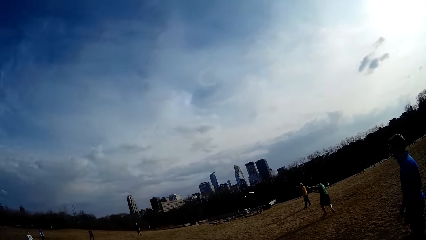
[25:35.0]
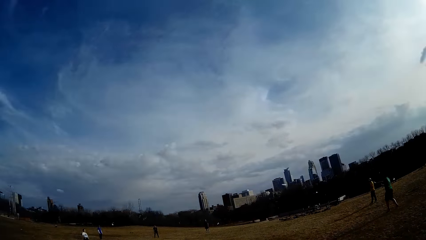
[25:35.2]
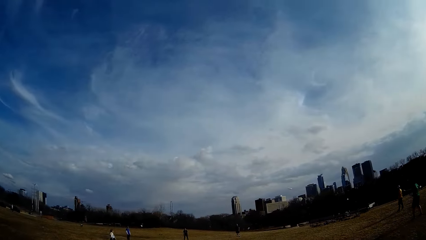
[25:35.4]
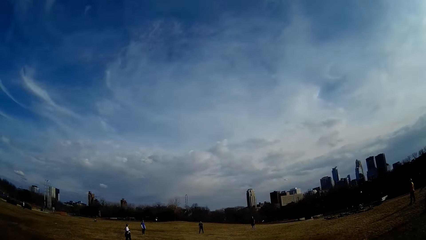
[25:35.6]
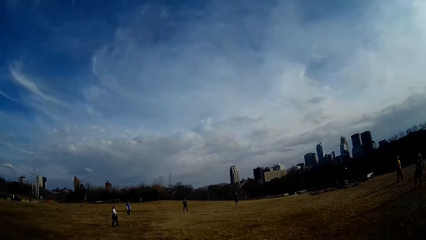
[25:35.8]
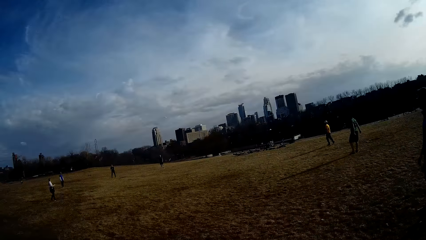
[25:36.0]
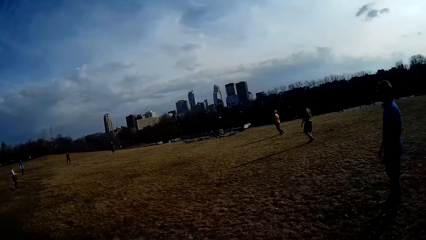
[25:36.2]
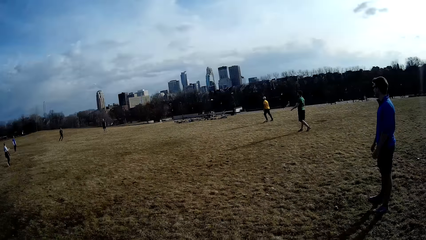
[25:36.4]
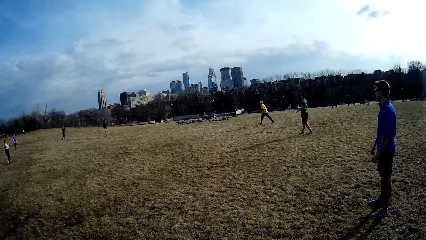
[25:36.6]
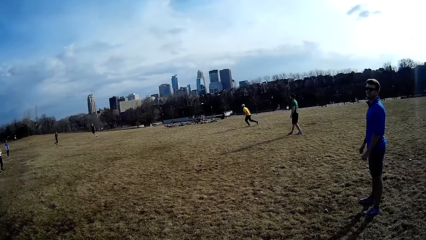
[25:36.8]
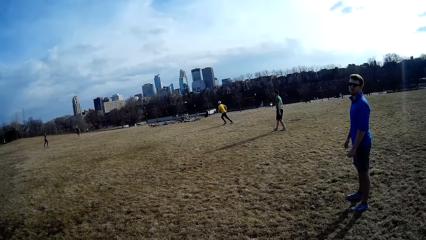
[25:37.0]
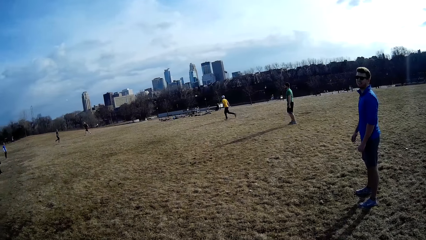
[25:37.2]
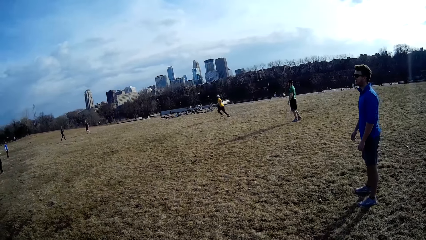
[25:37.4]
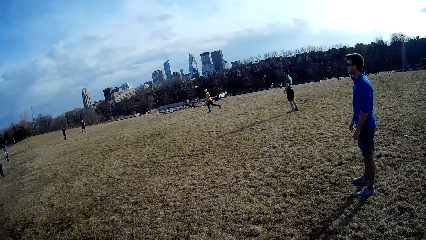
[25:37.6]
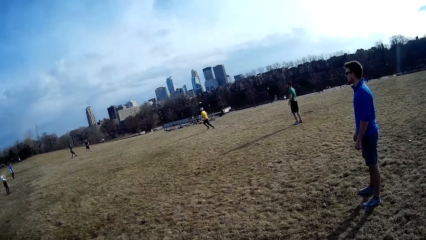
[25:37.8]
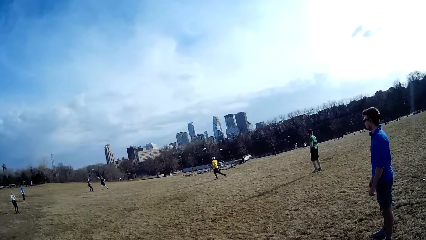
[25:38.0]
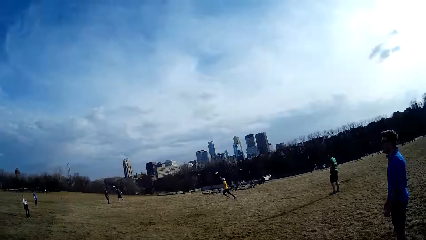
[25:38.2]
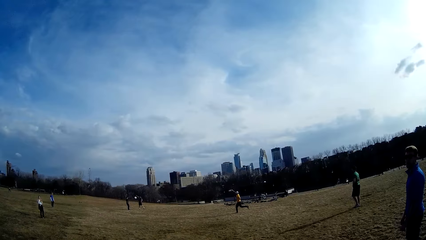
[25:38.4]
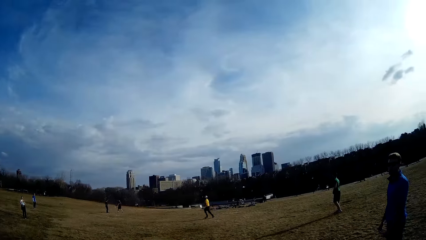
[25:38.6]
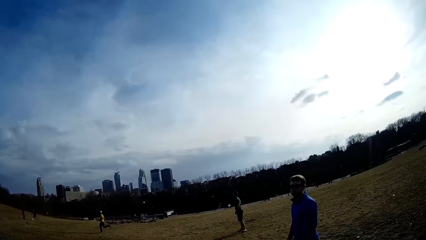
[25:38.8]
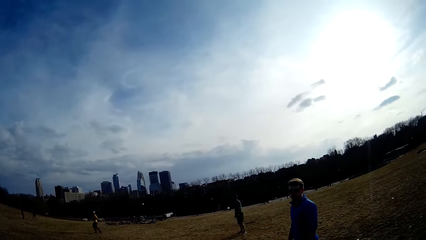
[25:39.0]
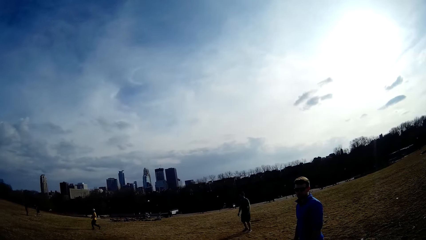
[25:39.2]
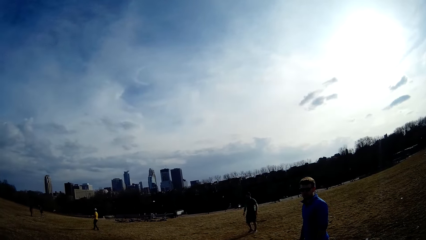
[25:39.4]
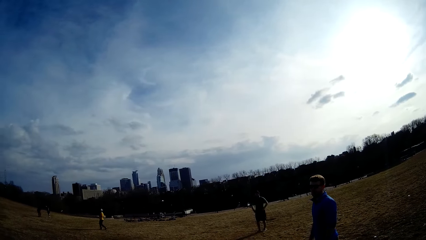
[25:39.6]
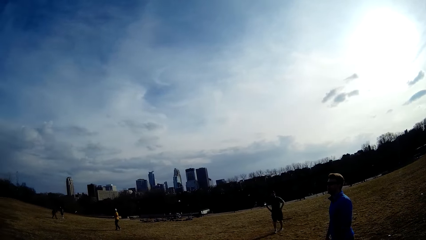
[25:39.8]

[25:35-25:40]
A man throws the flying disc.

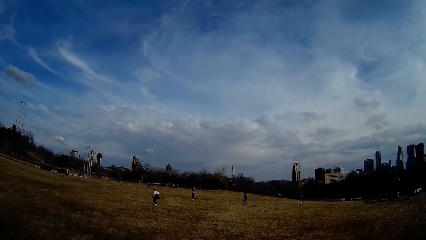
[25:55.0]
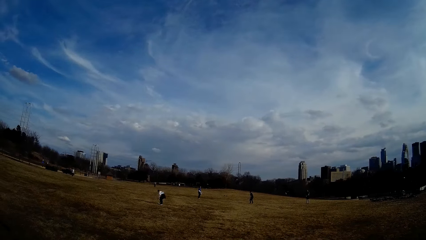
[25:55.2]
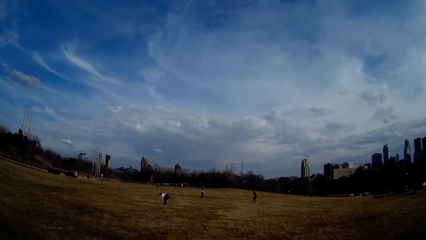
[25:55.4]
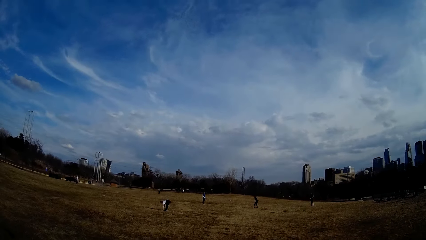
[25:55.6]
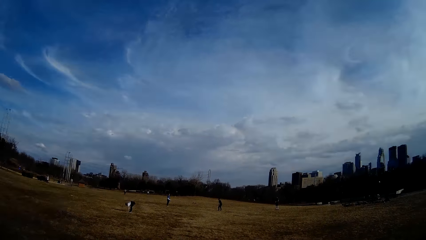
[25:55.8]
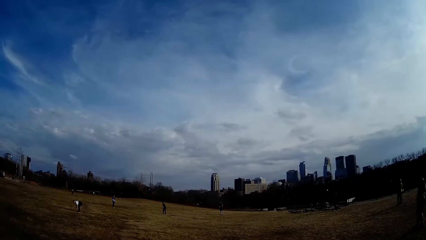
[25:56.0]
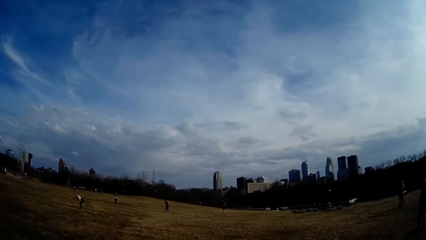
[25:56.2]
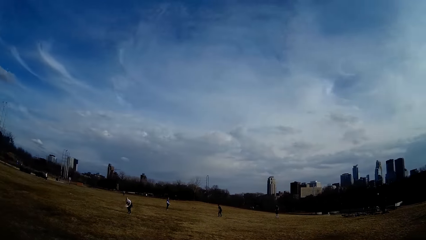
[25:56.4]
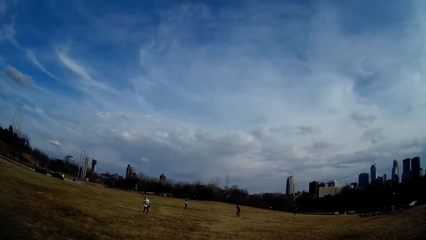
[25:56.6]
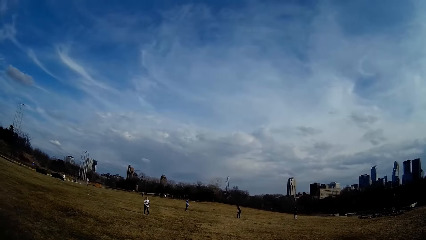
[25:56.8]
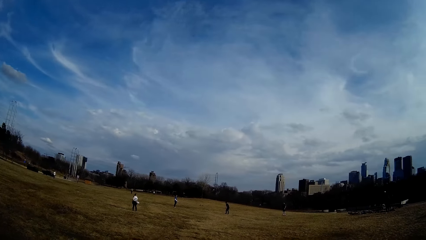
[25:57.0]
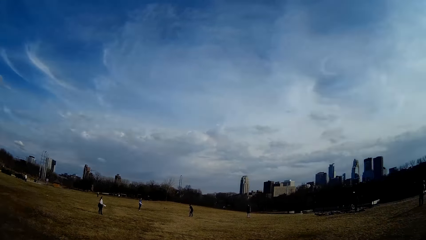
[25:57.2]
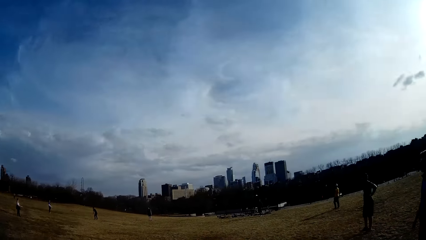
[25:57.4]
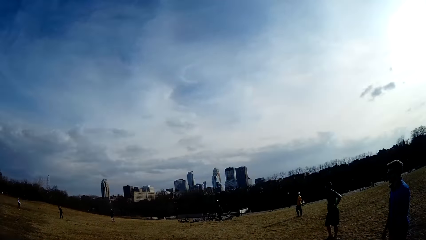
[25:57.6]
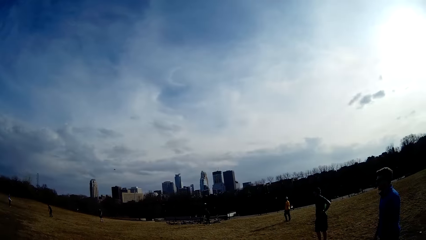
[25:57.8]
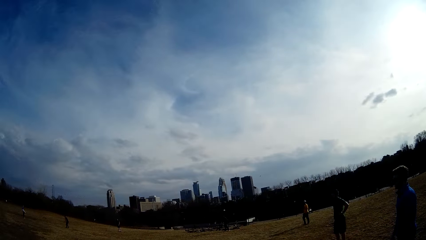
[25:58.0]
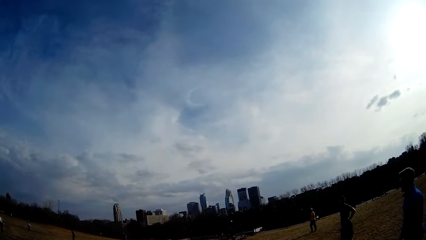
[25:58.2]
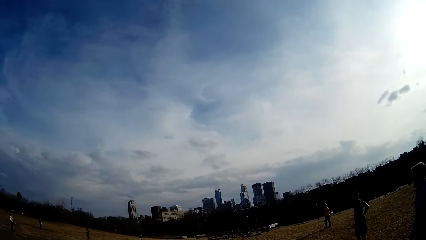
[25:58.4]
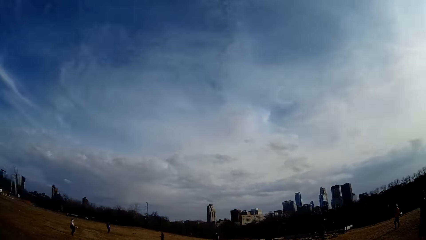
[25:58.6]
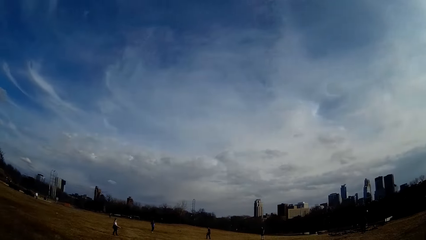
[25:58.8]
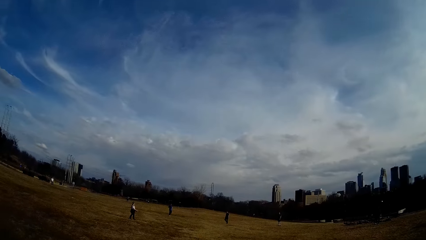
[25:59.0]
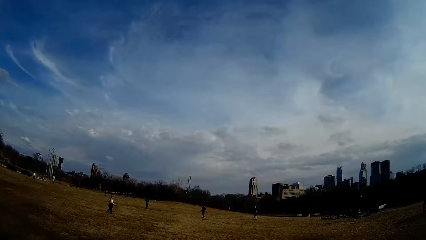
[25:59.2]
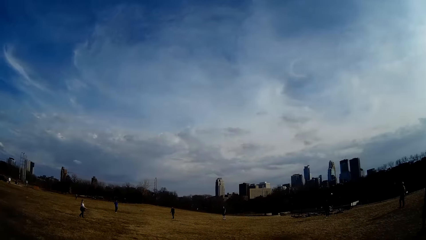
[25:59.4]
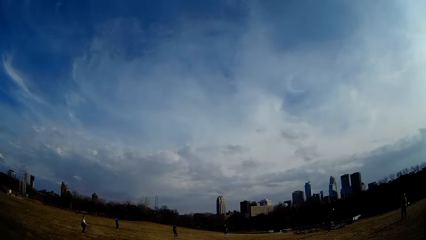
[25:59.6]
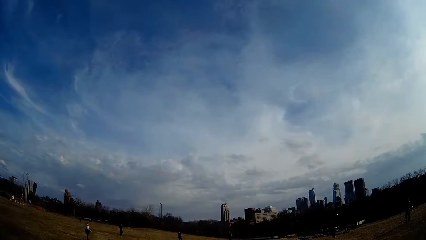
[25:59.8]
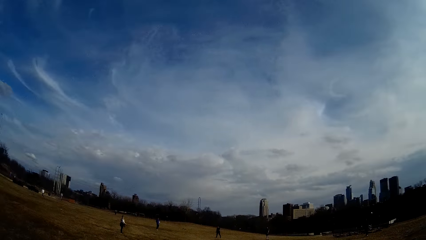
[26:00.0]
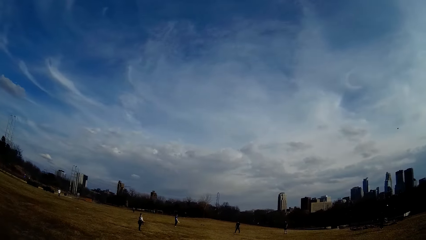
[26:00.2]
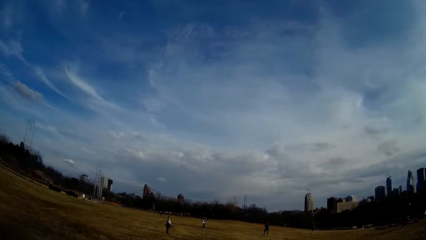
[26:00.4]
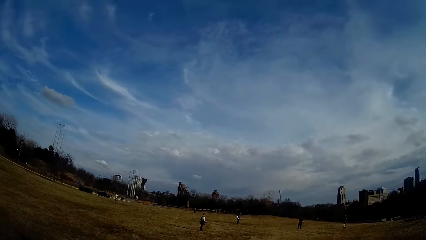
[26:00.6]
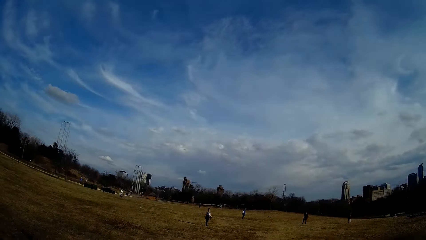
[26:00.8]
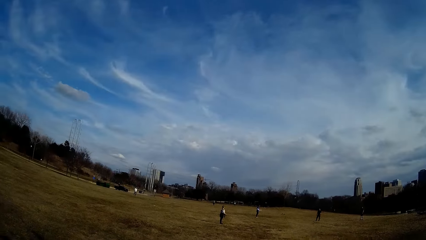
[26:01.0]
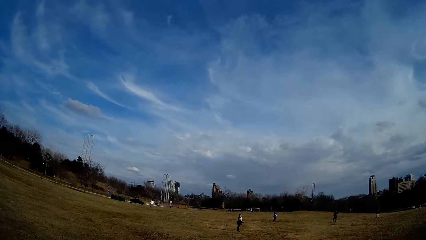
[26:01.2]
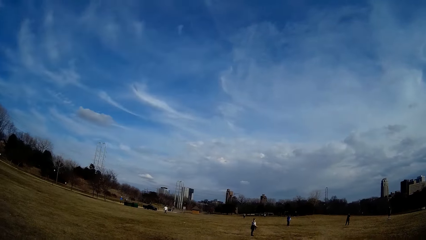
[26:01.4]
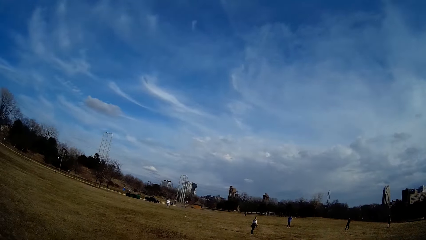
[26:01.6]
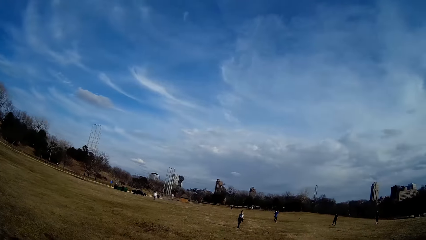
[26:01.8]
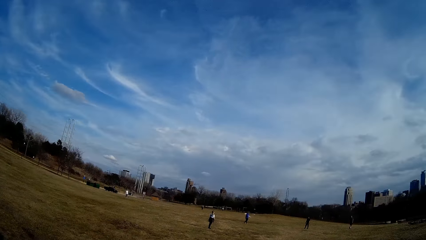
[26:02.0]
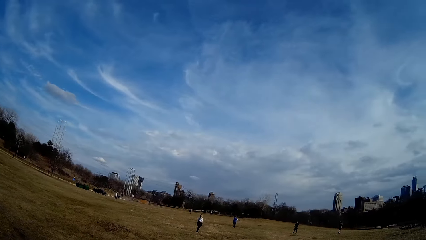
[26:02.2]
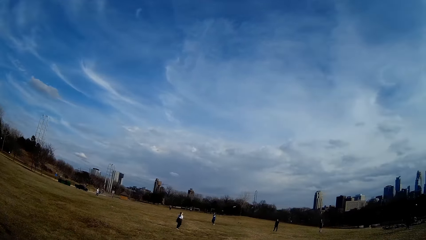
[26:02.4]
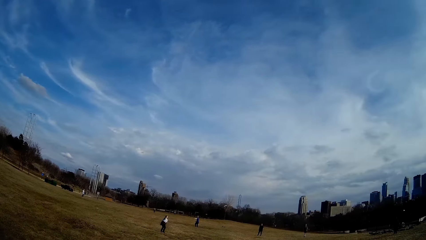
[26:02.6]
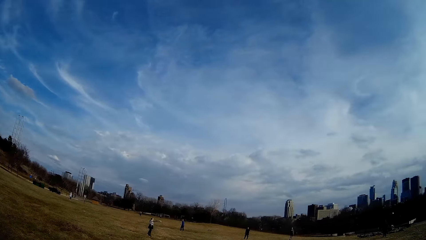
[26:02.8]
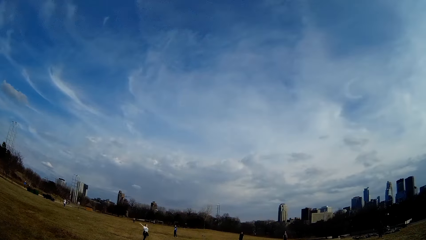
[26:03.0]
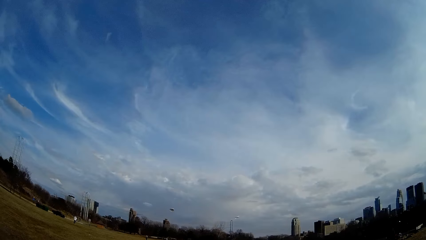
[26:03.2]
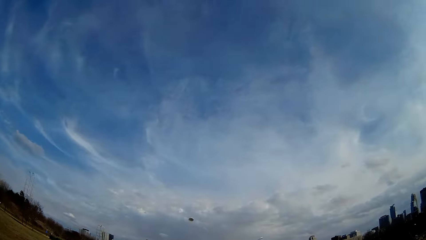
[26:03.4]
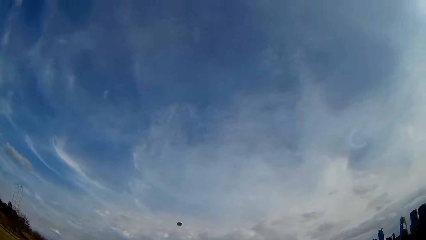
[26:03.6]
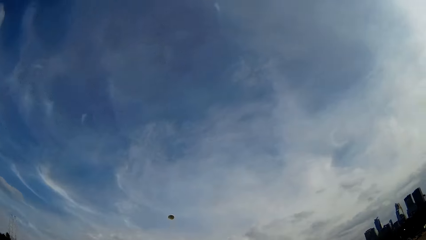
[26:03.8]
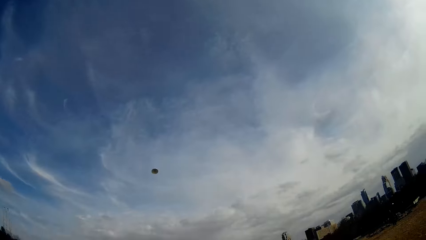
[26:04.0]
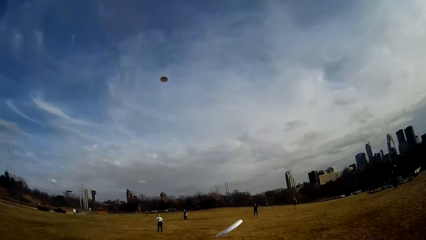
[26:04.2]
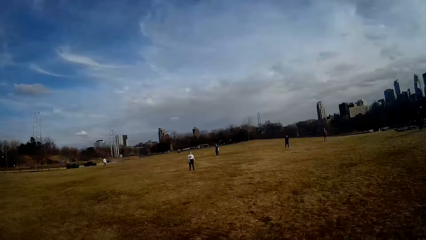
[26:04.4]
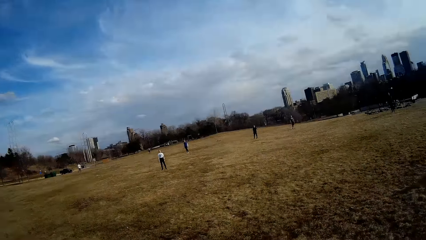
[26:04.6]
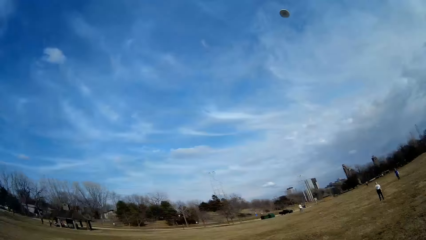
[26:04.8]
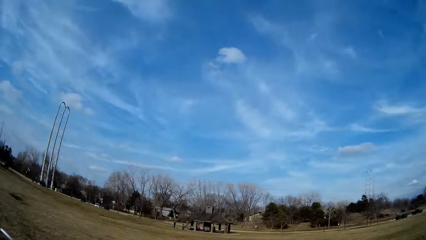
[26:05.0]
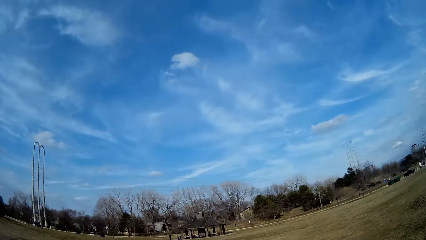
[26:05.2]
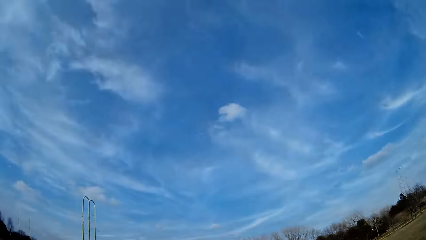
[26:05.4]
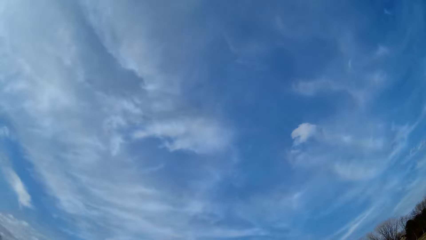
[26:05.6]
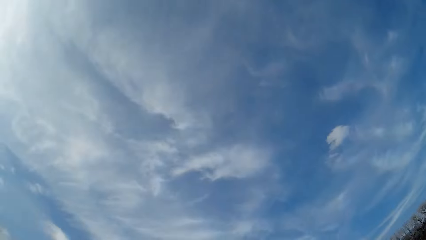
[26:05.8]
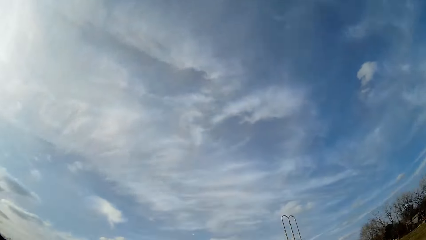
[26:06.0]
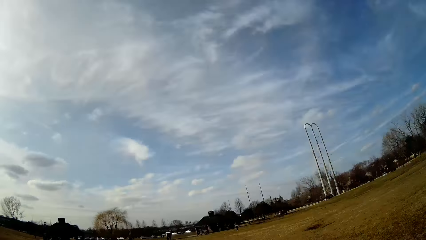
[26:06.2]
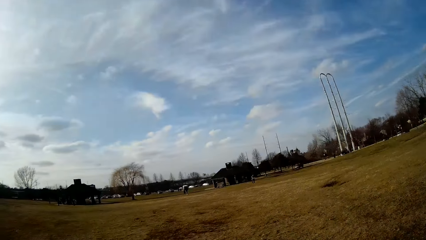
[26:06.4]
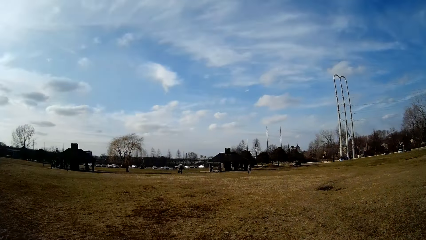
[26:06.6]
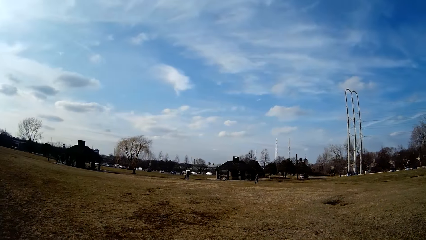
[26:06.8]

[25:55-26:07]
A woman picks up the flying disc from the ground. A man throws the flying disc. The woman throws the flying disc.
